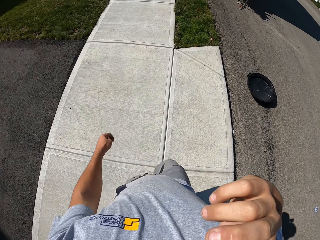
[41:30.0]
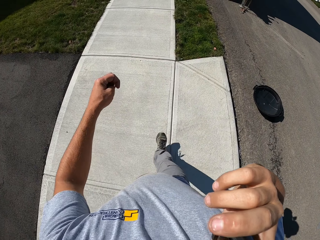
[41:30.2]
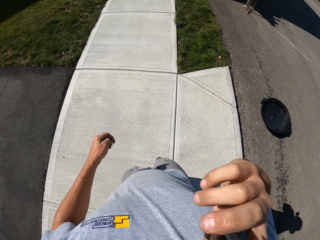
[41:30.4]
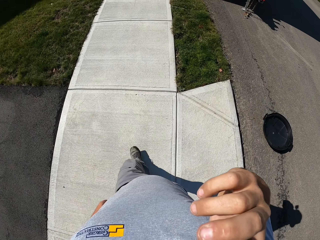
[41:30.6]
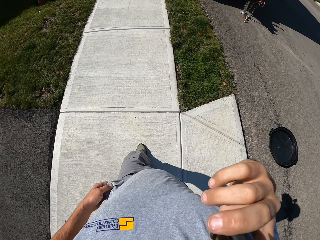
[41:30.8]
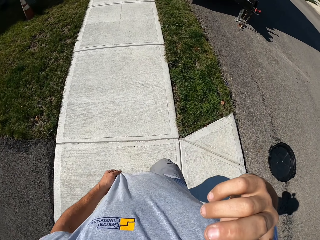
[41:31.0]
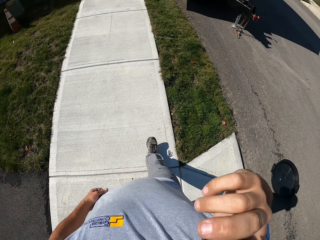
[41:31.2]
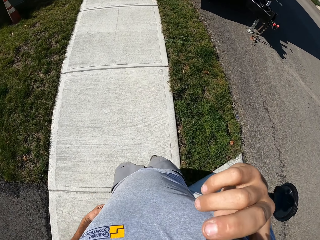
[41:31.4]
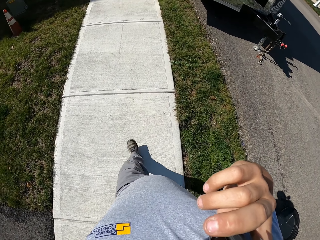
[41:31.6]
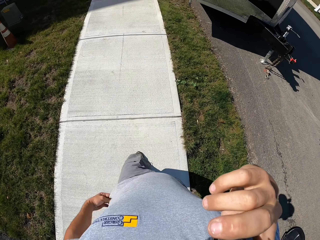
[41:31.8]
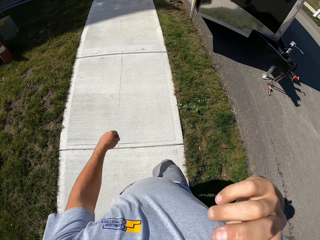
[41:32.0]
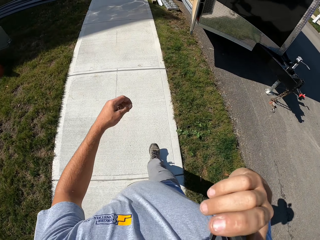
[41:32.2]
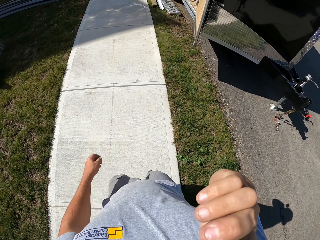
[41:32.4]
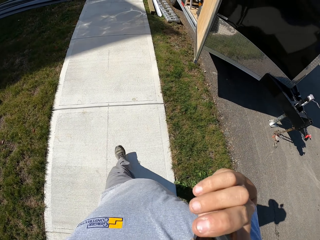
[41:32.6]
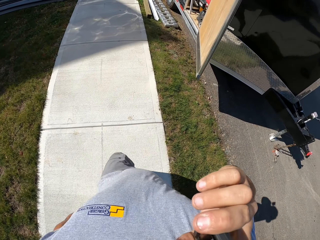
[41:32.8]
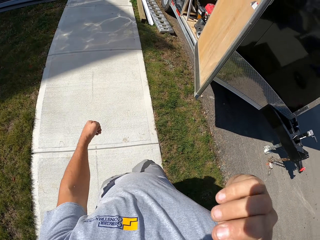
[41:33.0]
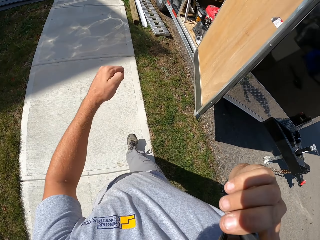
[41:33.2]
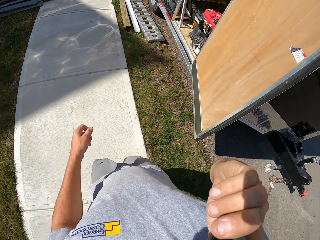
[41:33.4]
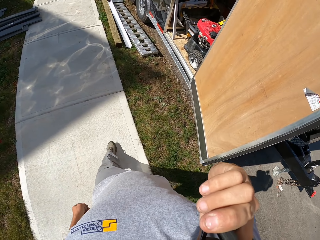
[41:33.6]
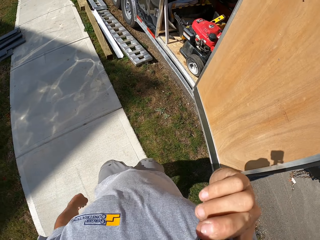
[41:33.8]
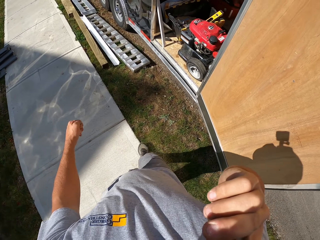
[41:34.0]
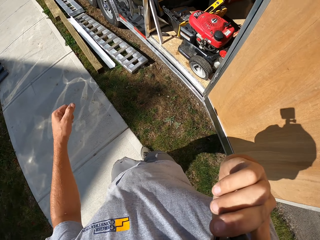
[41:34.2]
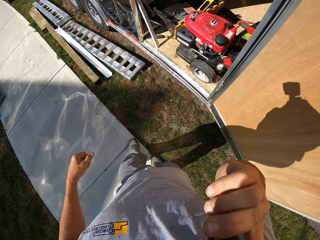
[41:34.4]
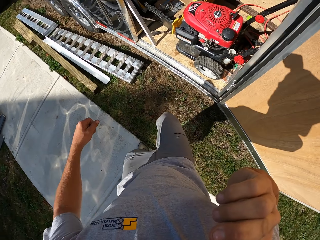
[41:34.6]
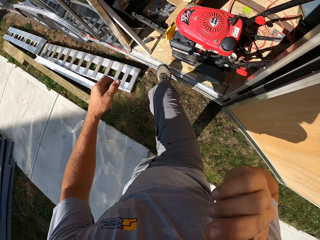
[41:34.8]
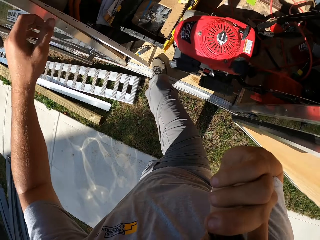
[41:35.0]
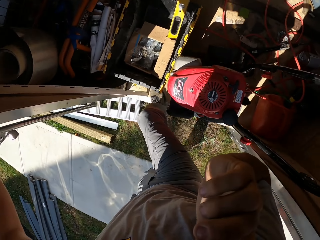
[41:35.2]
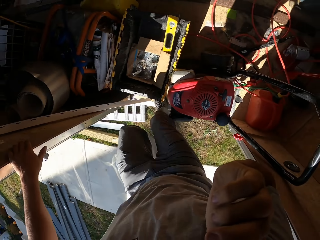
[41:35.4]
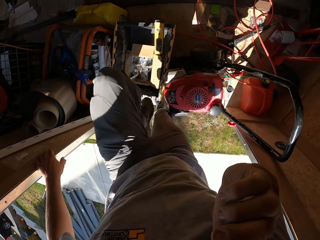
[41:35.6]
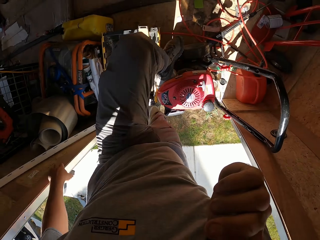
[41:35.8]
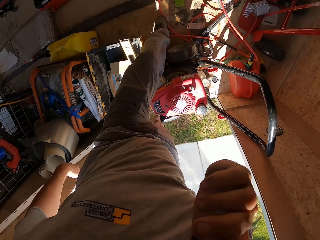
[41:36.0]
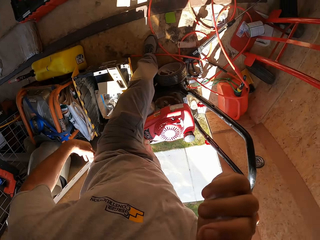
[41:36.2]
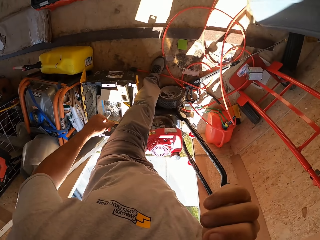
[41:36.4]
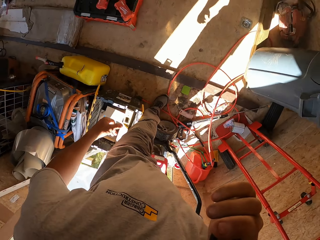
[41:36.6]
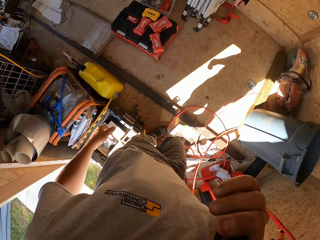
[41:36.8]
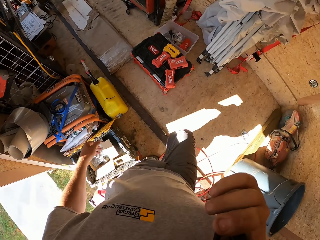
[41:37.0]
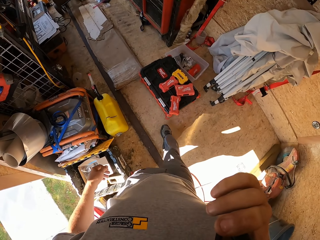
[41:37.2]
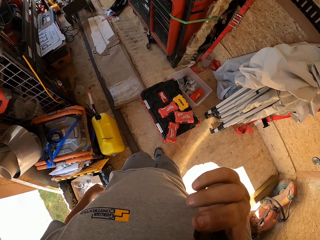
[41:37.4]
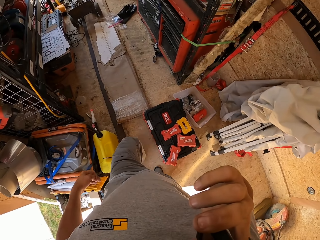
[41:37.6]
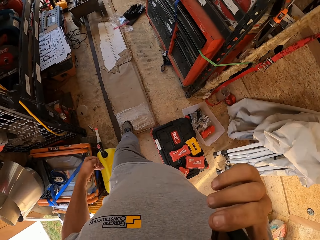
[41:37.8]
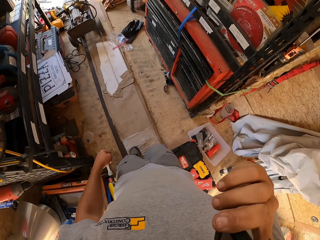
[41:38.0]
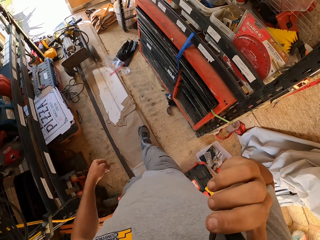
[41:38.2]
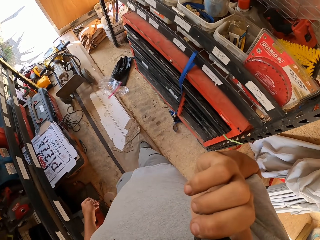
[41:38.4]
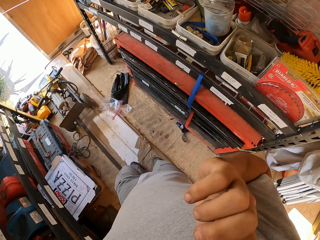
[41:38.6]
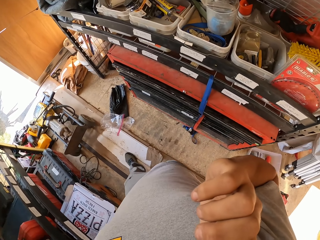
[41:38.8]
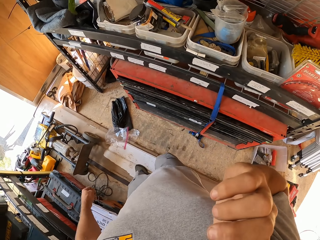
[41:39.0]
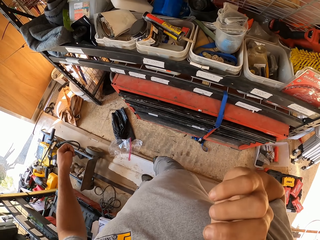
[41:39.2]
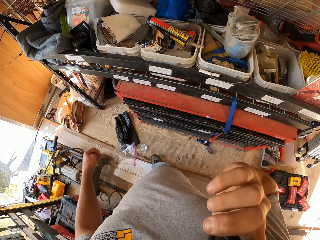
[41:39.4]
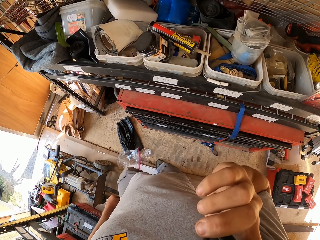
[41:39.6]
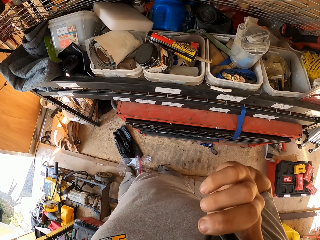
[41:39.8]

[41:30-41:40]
The camera wearer climbs into a cabin.

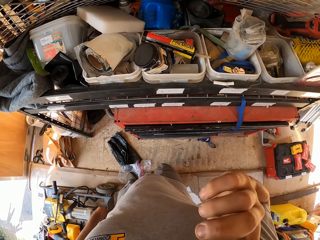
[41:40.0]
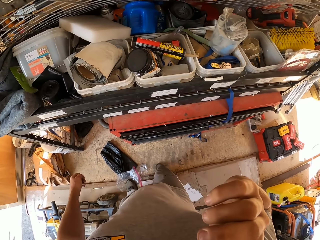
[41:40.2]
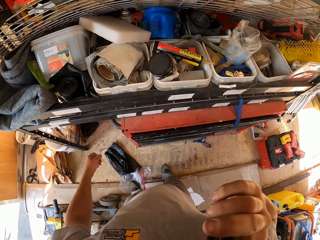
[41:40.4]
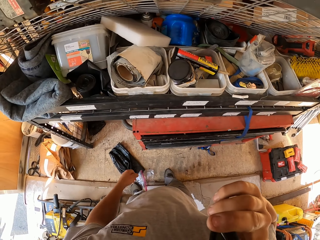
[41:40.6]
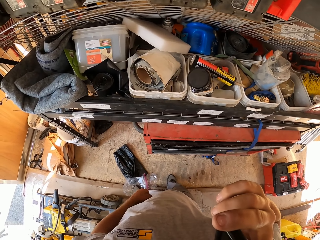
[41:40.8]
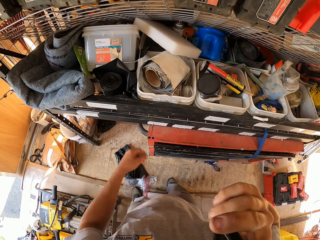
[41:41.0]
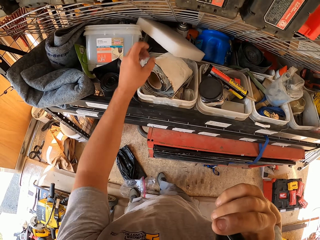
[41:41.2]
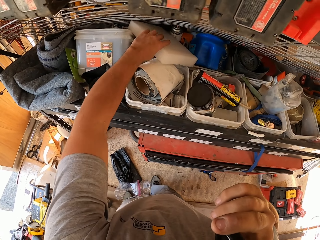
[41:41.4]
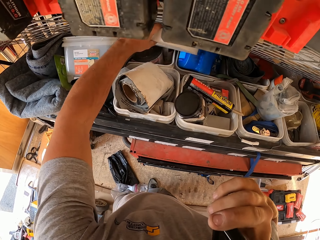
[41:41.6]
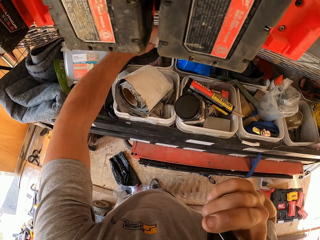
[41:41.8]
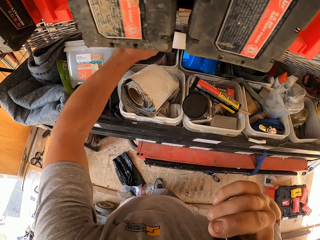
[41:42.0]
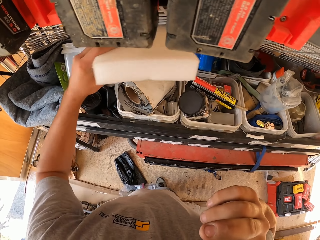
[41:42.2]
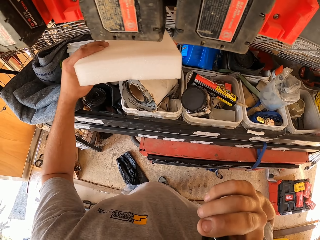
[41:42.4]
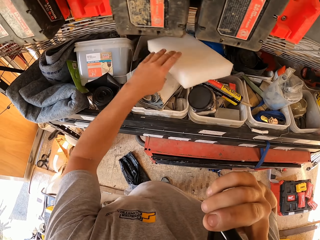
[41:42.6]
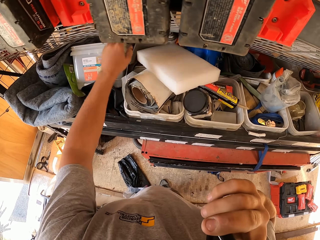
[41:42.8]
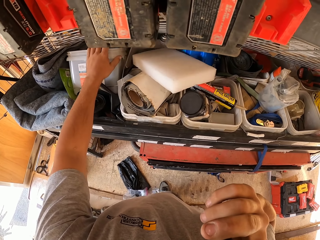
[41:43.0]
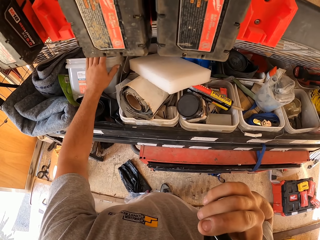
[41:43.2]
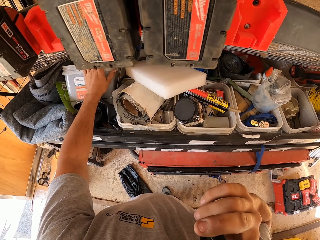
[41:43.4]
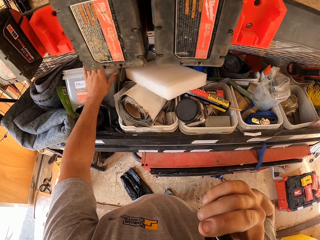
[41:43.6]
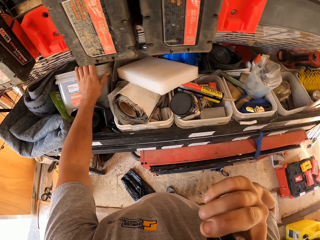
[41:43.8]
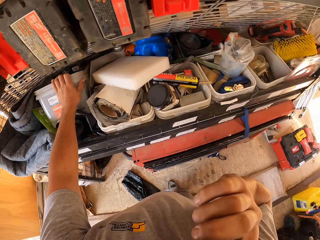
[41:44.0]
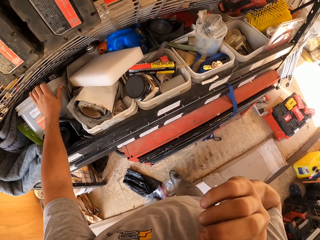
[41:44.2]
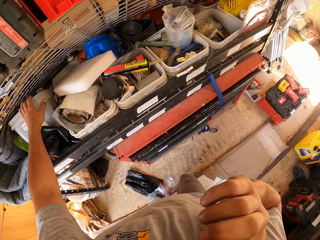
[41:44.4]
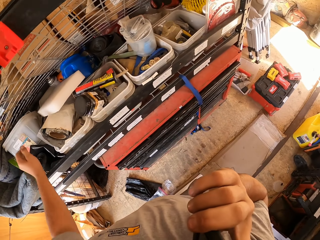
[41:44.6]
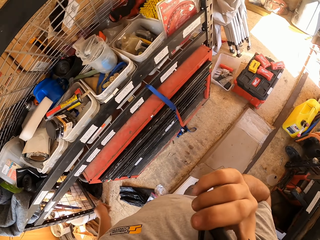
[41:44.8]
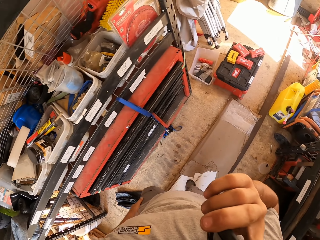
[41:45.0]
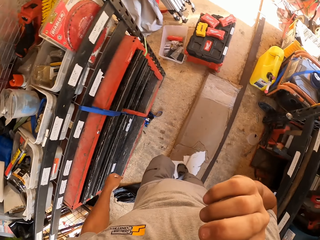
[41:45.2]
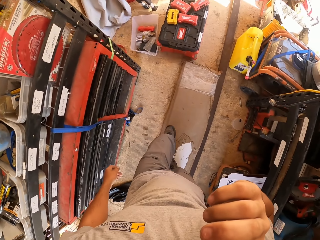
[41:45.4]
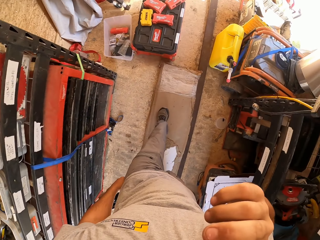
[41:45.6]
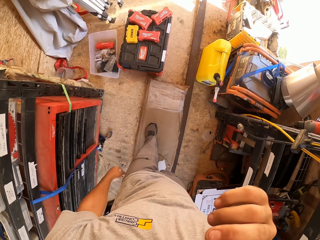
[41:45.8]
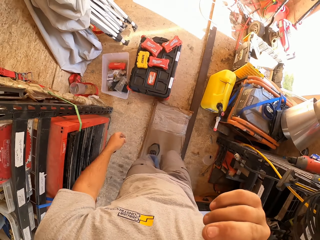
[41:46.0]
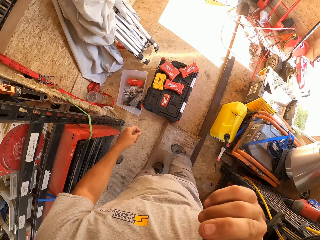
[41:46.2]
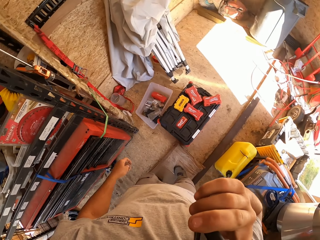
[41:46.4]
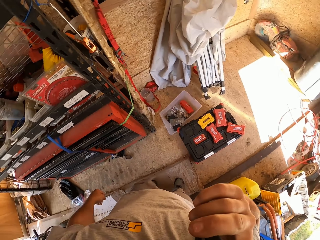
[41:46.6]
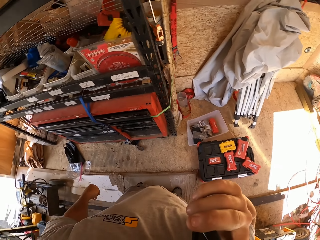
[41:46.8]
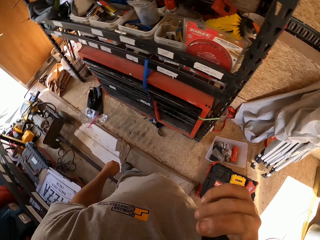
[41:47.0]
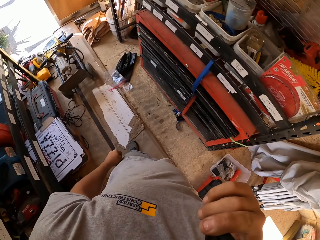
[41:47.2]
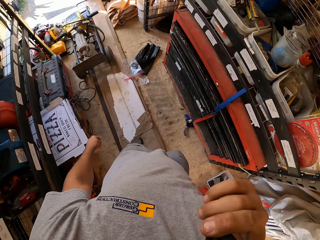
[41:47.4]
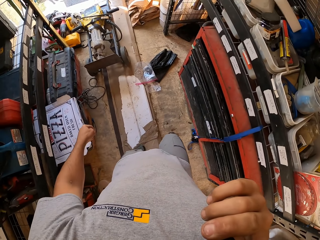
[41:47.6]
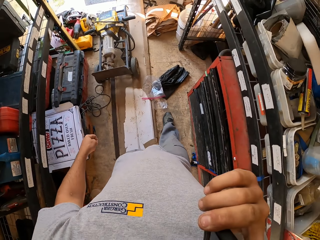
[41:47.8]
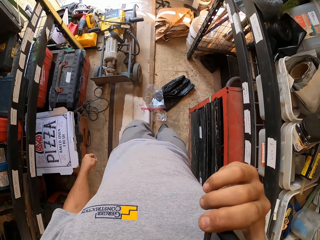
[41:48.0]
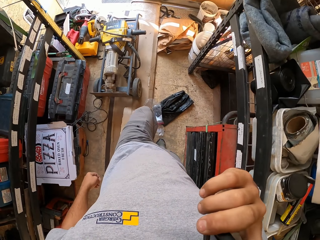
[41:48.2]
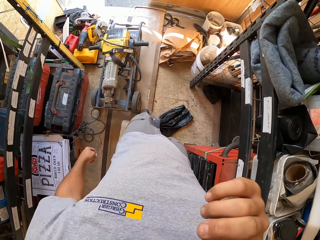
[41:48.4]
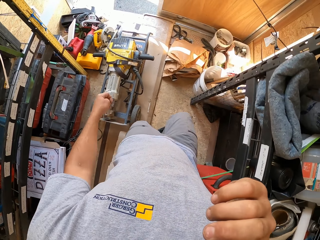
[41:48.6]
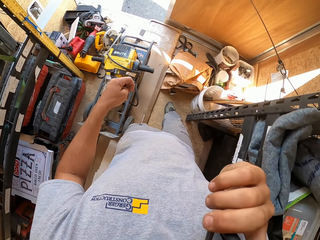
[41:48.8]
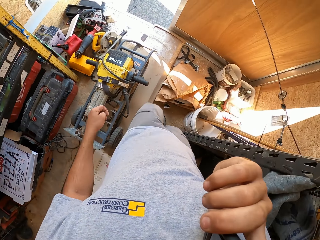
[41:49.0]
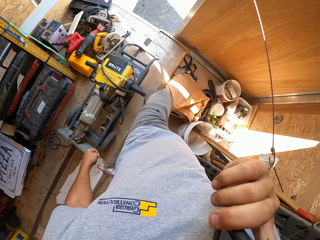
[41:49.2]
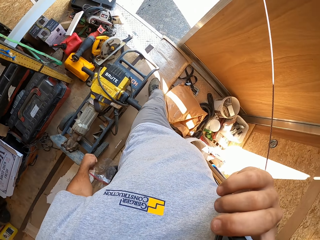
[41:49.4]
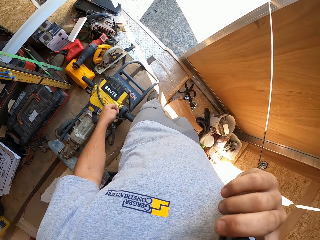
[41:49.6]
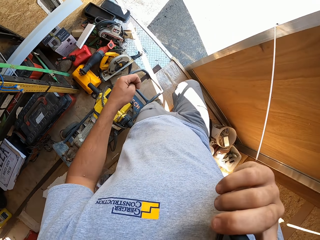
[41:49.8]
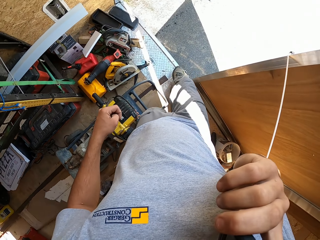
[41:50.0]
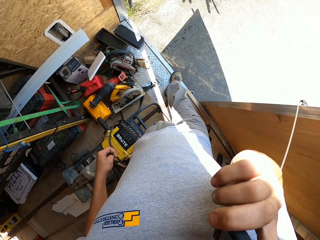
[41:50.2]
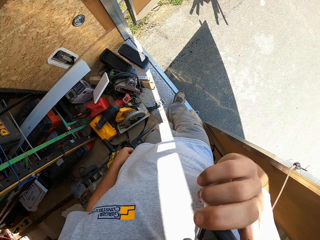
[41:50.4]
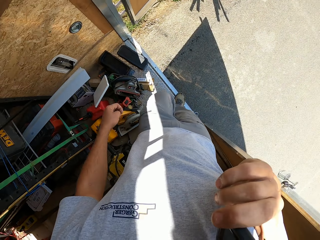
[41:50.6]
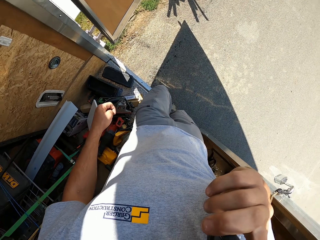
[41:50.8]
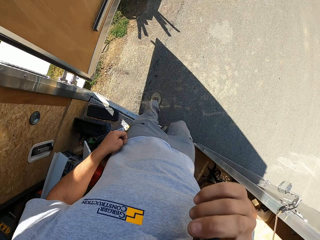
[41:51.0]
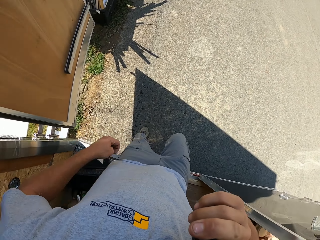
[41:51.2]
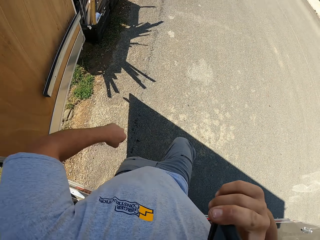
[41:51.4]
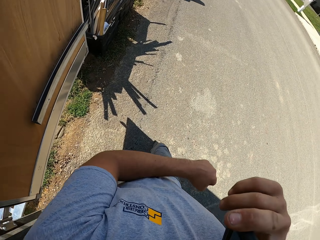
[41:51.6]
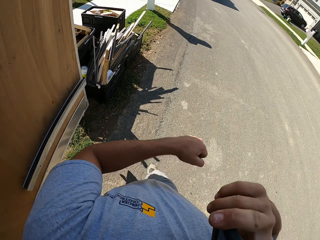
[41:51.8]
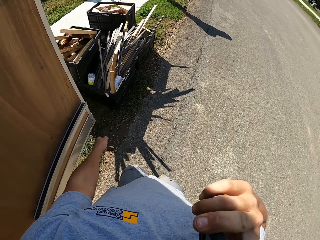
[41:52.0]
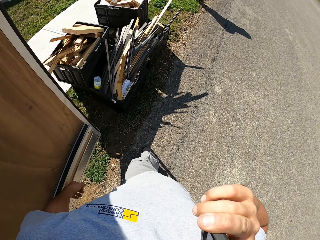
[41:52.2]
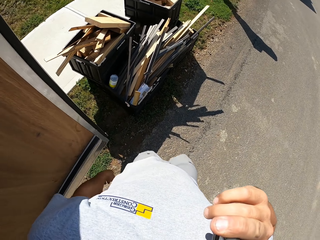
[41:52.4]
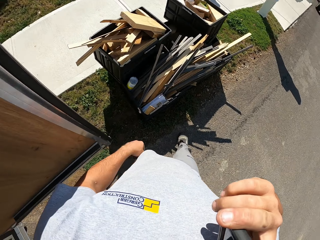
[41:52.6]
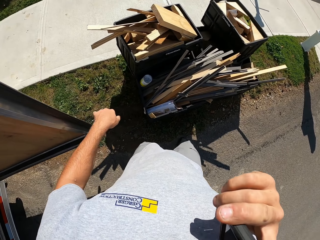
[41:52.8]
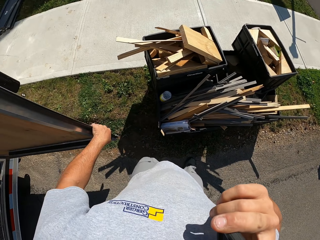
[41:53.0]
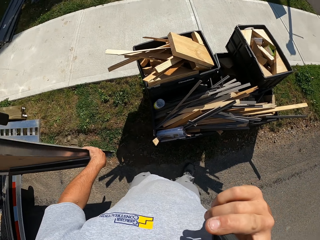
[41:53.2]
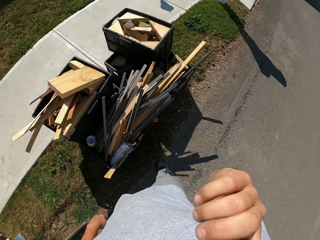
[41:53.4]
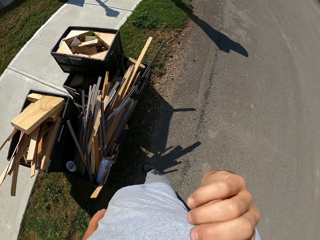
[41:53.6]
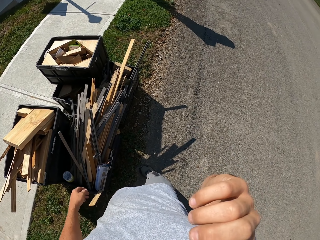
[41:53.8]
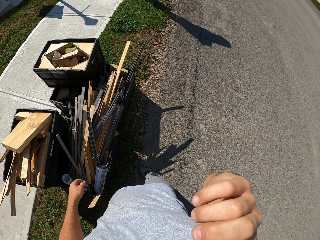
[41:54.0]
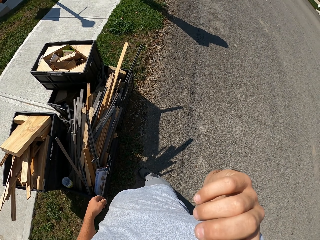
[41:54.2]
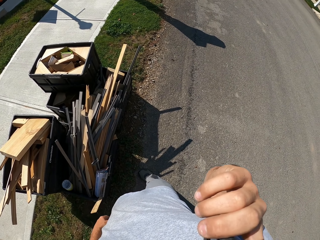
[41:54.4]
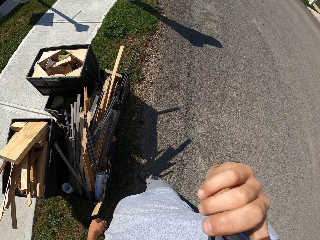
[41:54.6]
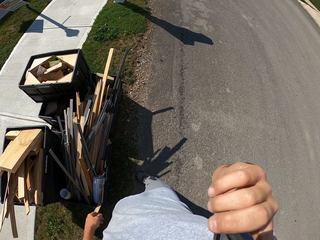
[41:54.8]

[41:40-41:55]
The camera wearer stands by the shelf. They look around. They search through the tools in the toolbox. They walk around. They walk out of the cabin. They walk towards the trash. They close the cabin door. They stand beside the trash. They look around.
